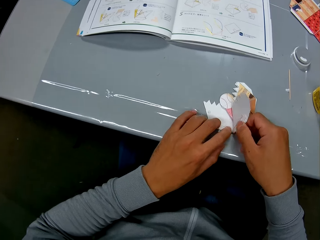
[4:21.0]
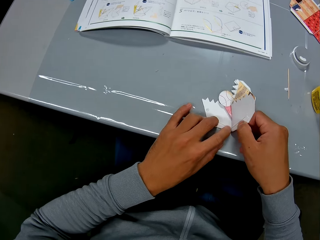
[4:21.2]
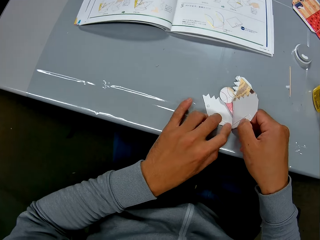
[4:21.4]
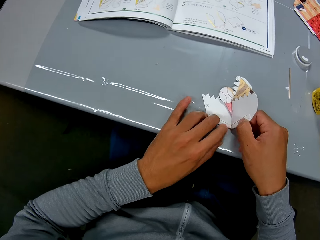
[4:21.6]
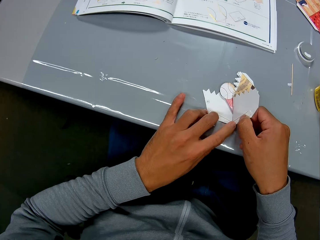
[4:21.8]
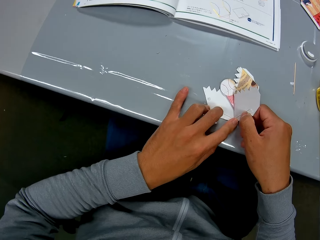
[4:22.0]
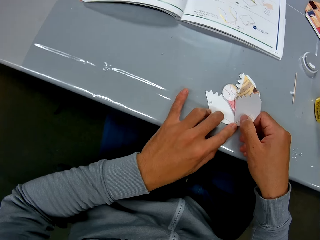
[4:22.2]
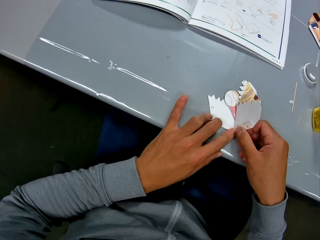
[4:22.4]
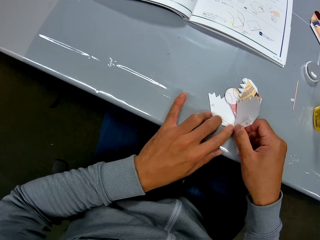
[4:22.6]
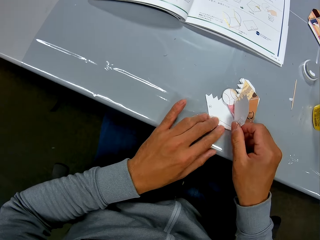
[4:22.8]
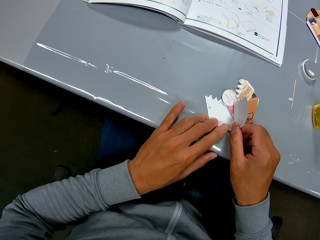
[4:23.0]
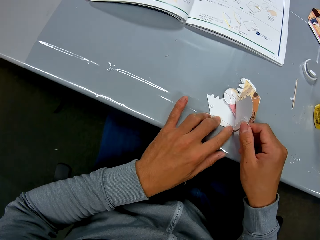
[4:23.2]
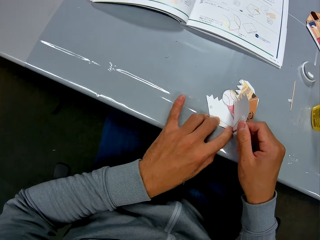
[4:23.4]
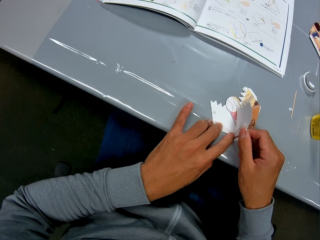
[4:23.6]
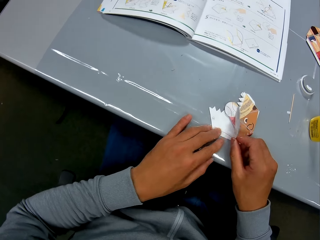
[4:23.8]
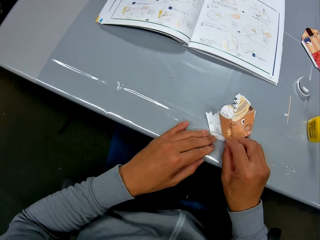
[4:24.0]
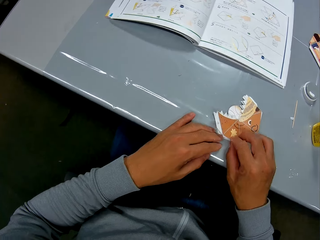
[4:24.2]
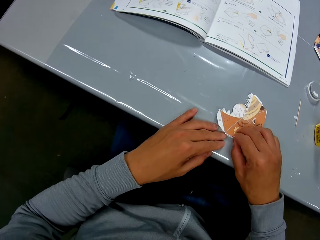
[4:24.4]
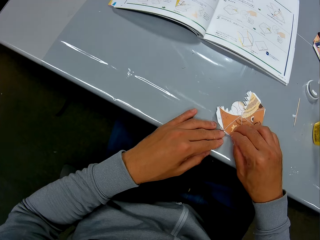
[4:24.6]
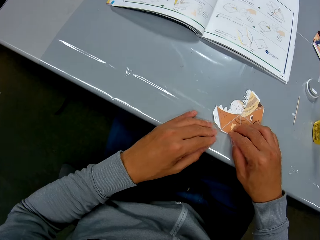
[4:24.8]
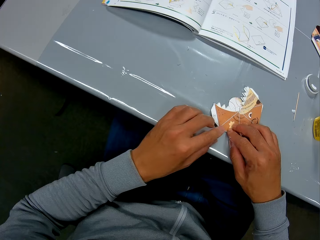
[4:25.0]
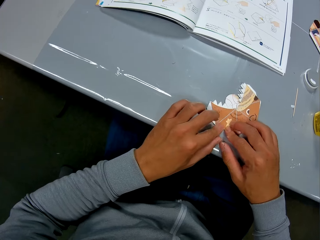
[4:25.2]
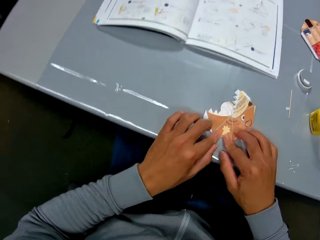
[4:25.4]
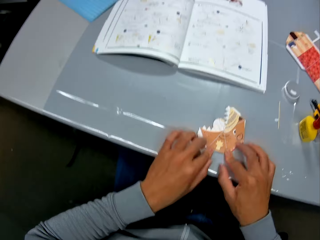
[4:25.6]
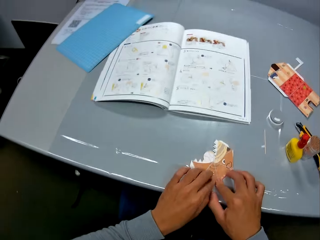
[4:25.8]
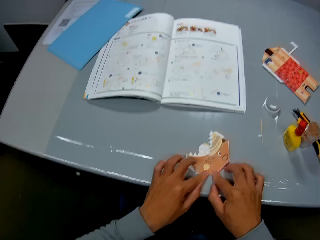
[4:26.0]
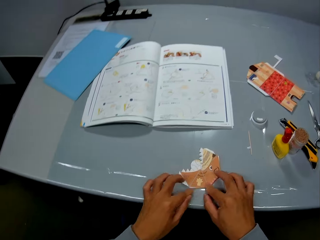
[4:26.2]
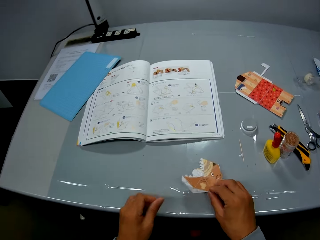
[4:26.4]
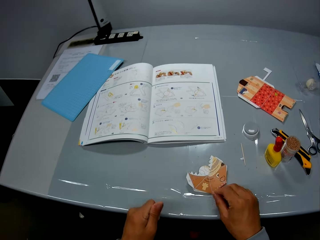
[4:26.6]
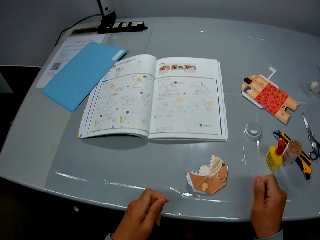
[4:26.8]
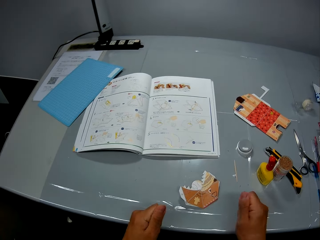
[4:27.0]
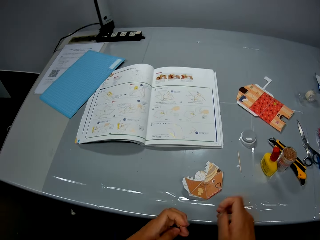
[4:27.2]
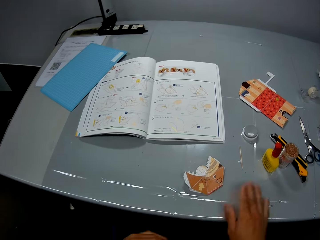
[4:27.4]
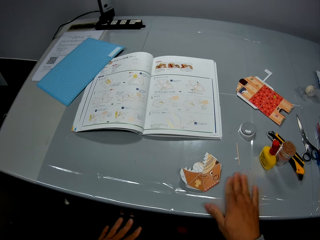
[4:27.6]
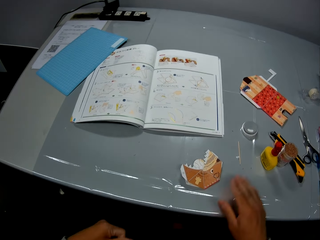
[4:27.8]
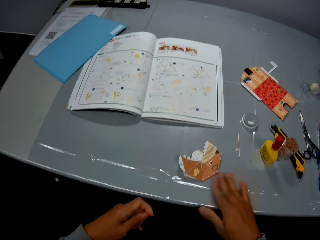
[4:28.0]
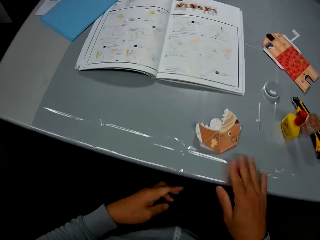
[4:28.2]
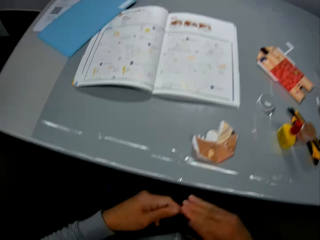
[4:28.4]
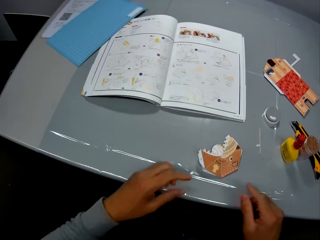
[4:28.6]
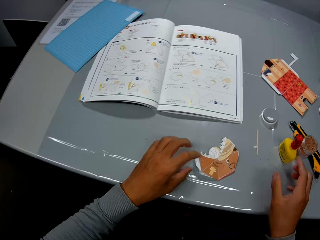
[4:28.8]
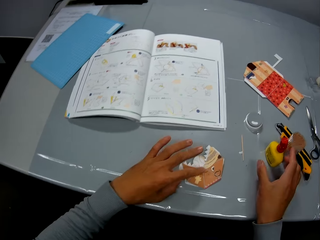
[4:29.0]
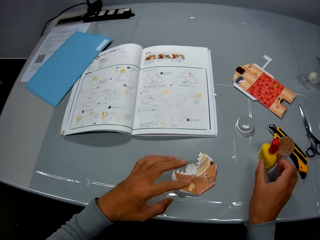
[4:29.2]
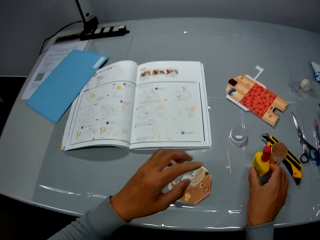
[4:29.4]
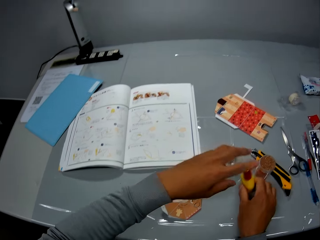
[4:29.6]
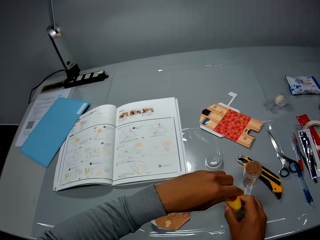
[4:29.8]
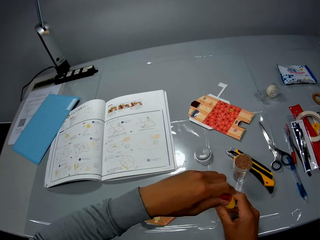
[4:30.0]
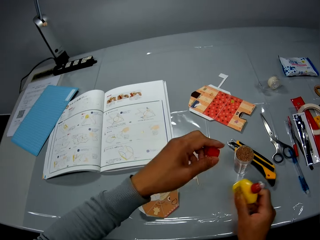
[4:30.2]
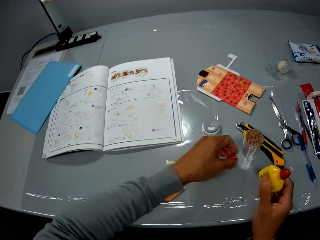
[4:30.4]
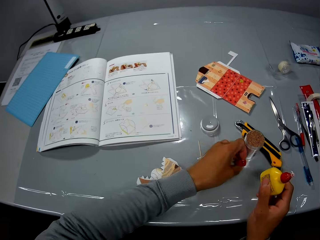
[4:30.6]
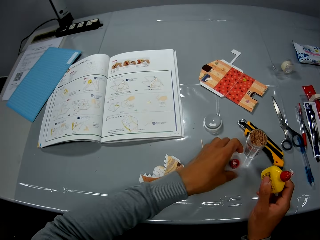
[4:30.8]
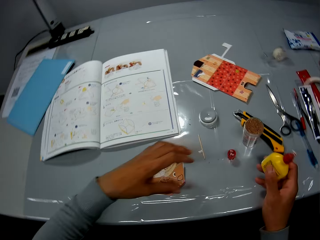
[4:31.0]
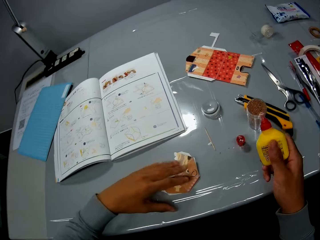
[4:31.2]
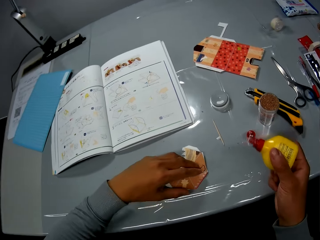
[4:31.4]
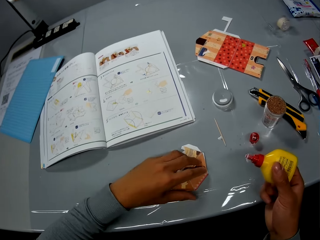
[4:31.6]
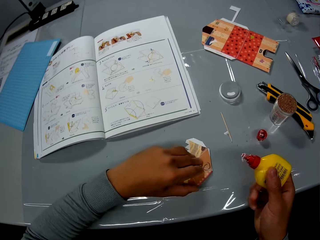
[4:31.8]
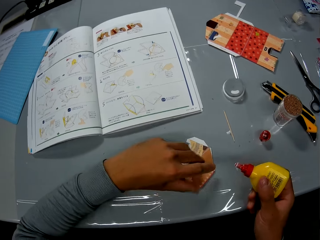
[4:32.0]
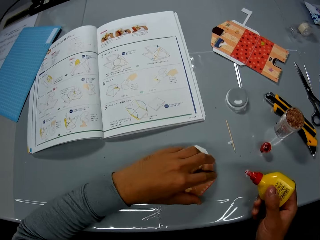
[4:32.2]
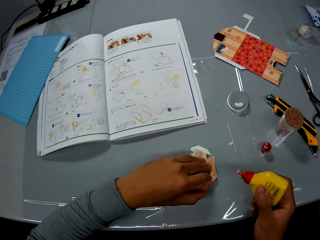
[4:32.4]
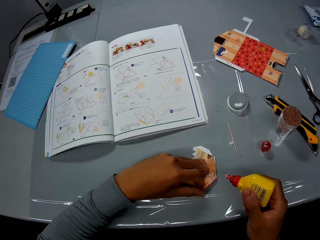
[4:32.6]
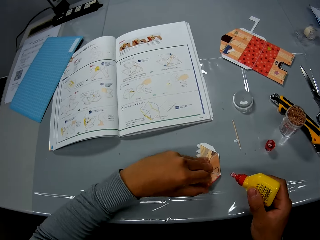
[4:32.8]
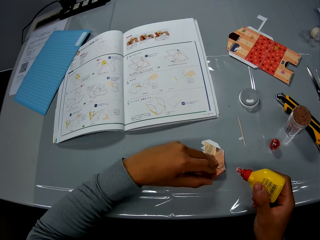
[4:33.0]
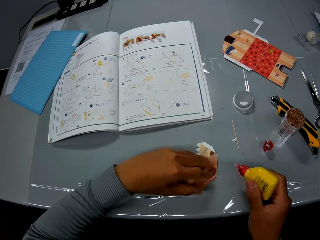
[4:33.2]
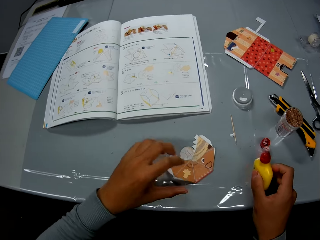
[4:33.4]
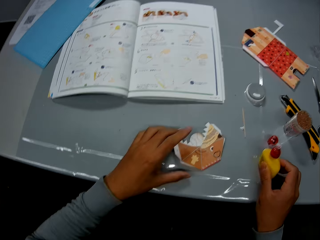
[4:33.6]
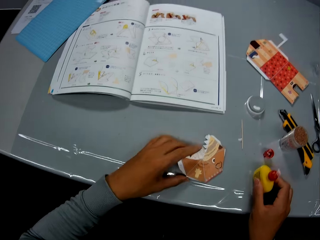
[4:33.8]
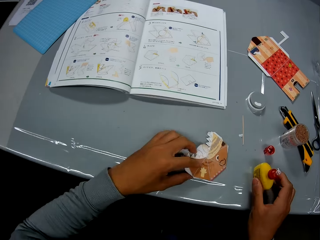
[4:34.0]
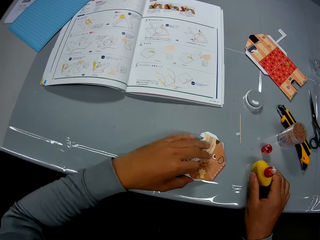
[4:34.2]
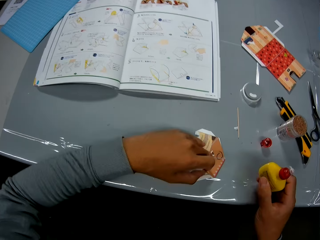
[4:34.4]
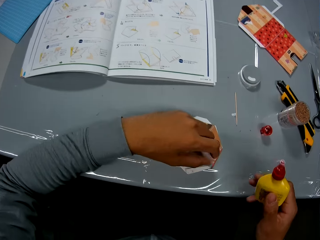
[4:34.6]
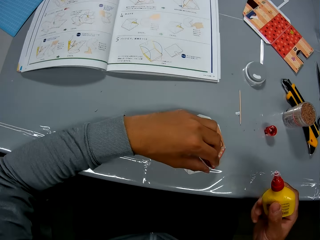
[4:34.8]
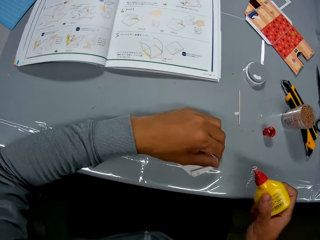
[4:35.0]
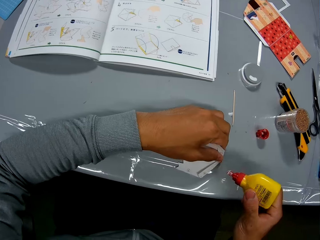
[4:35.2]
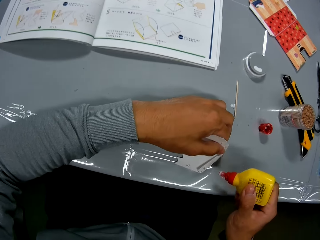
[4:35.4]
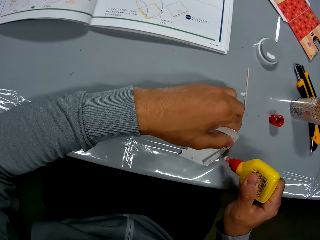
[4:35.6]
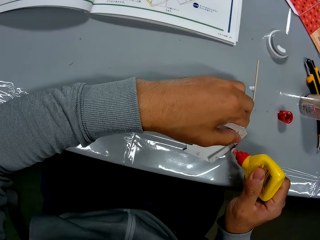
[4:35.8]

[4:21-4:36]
The camera wearer looks at the manual. He puts the paper model on the table. He rubs his hands. He wipes the table with his right hand. He touches the paper model. He picks up the glue container from the table. He removes the cover of the glue container. He drops the cover on the table. He touches the paper model. He attempts to raise the upper side of the paper craft. He drops the glue container on the table. He raises the upper side of the paper craft. He picks up the glue container from the table. He applies glue to the paper craft.

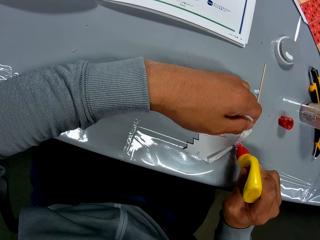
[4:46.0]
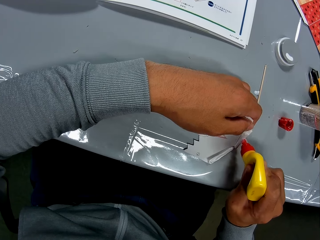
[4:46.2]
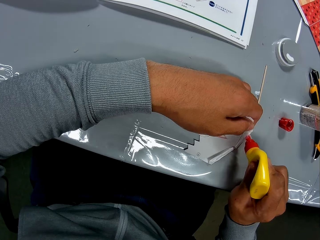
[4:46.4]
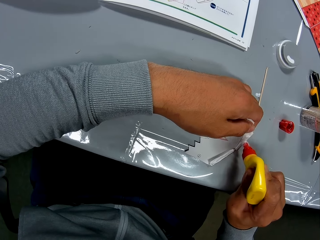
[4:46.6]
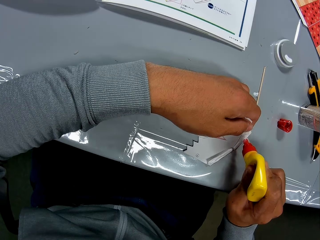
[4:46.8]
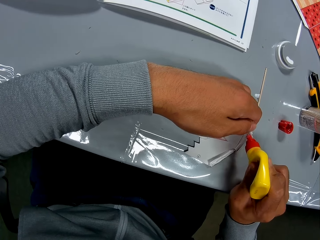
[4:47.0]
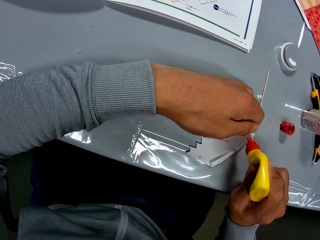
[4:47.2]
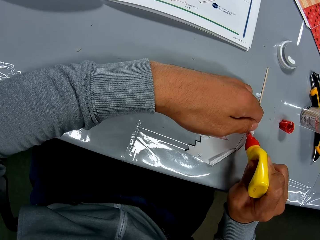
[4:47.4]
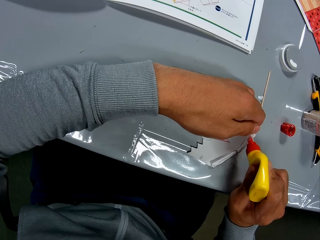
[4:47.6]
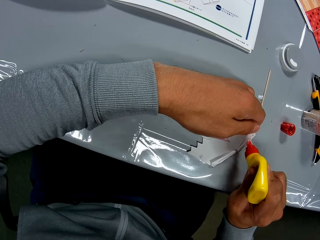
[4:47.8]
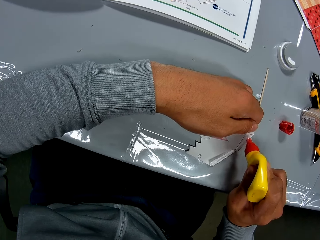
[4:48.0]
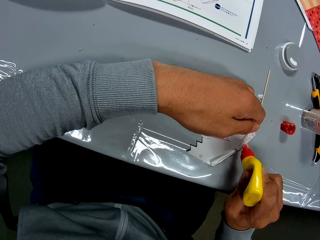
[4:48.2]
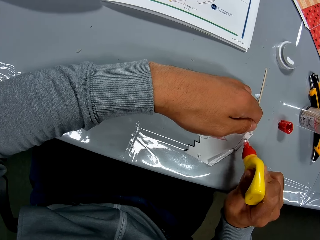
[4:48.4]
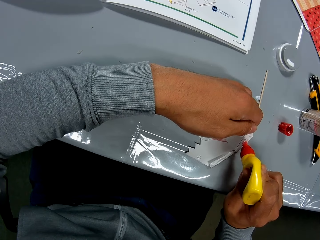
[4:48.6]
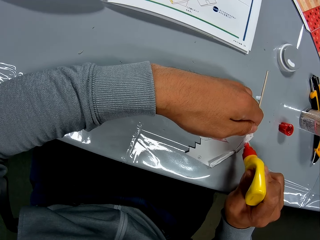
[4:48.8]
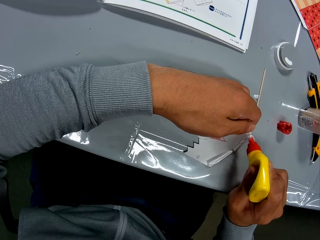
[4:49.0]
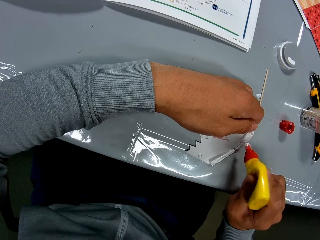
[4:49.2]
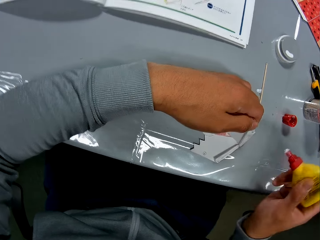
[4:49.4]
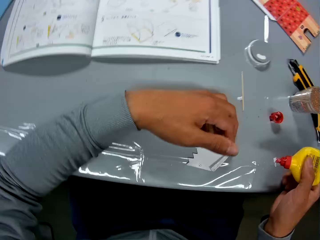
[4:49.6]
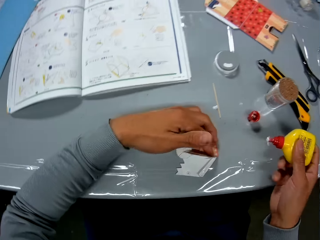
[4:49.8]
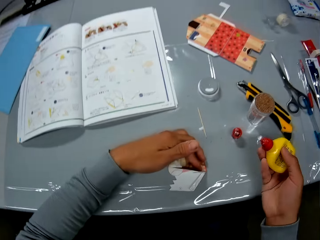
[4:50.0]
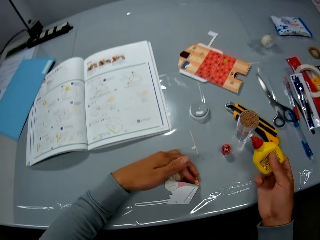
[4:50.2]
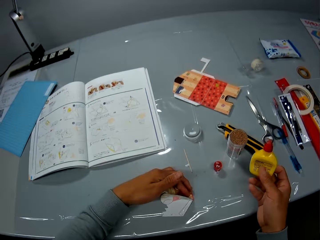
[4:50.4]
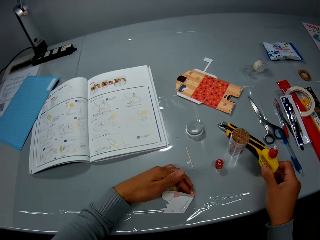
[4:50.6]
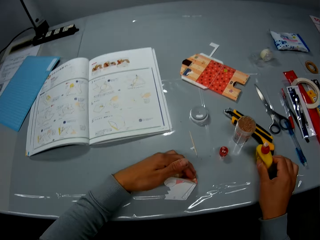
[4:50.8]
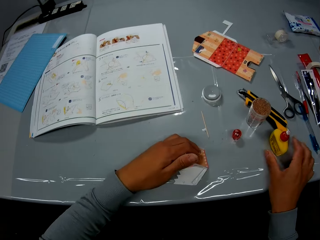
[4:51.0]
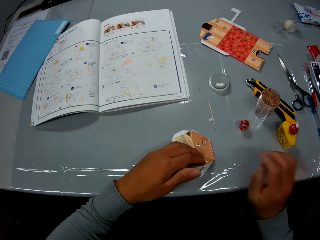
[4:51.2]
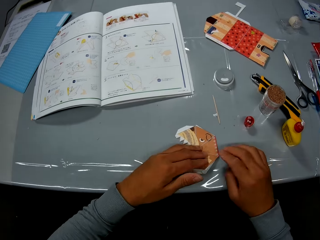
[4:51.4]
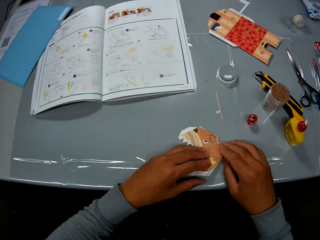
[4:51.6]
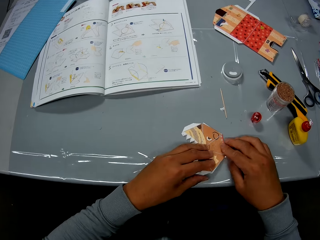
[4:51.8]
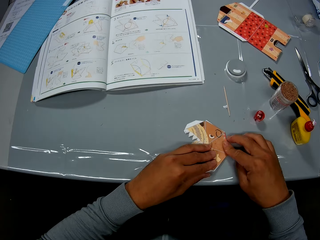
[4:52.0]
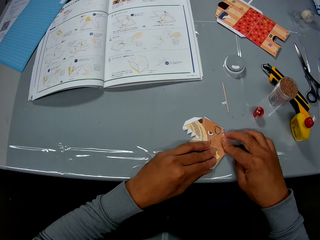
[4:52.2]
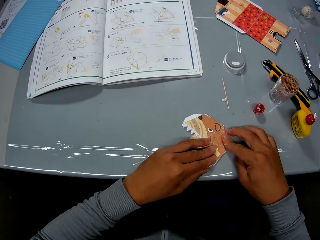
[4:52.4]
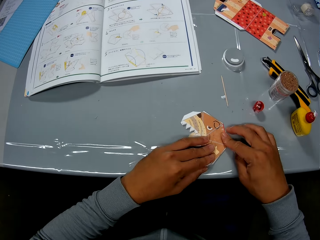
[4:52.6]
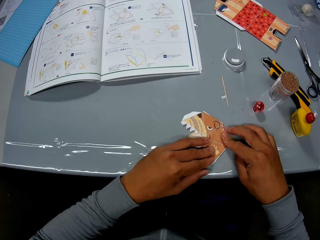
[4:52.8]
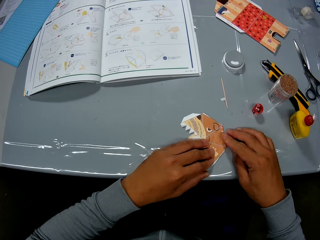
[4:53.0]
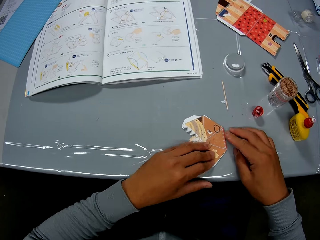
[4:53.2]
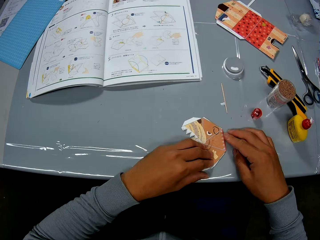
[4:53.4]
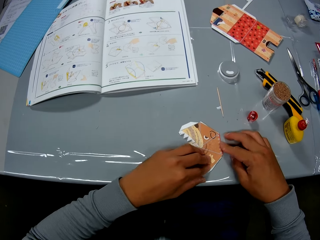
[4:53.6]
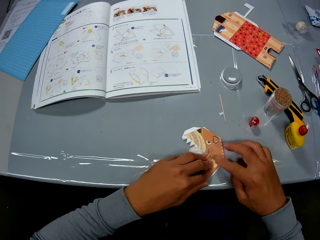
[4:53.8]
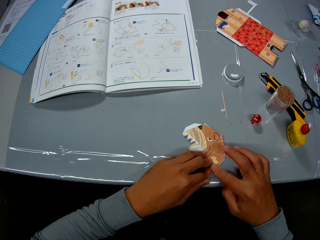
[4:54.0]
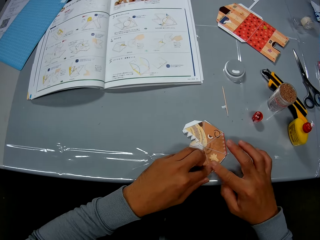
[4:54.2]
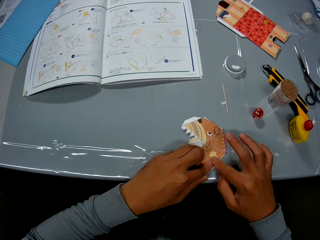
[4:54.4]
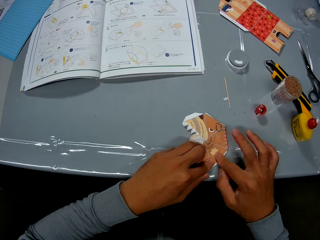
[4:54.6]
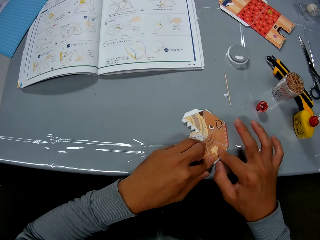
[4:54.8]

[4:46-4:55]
The camera wearer drops the glue container on the table. They join the paper craft together.
